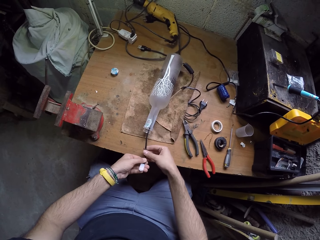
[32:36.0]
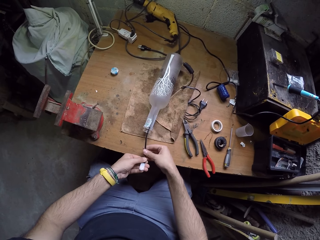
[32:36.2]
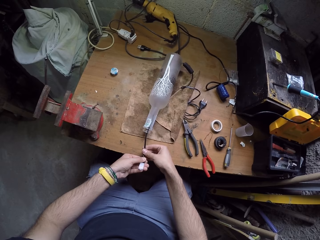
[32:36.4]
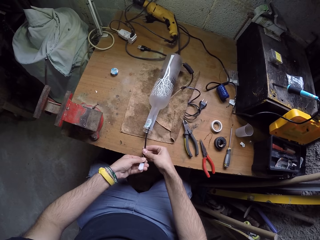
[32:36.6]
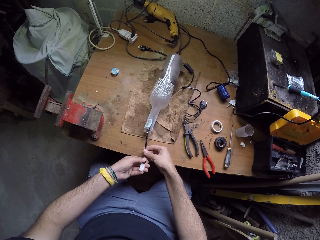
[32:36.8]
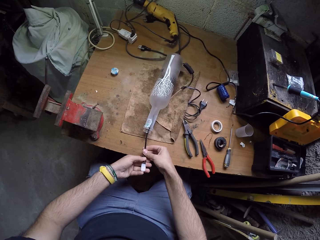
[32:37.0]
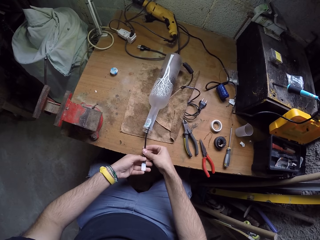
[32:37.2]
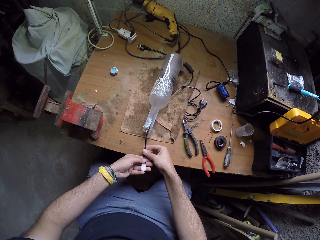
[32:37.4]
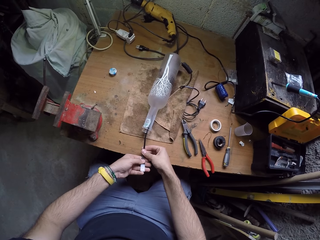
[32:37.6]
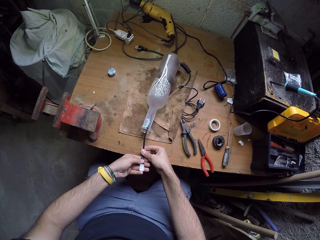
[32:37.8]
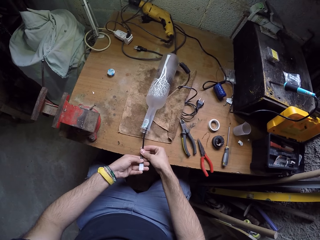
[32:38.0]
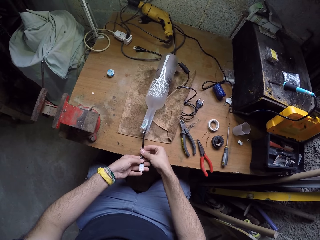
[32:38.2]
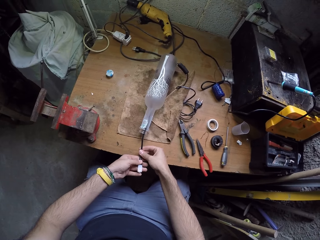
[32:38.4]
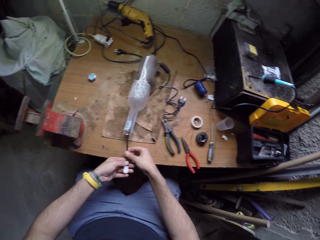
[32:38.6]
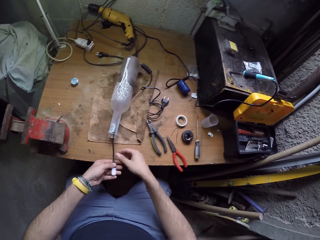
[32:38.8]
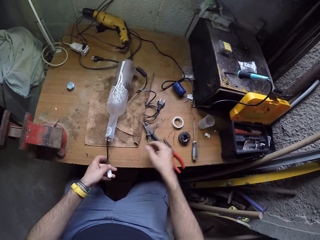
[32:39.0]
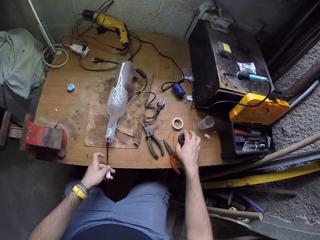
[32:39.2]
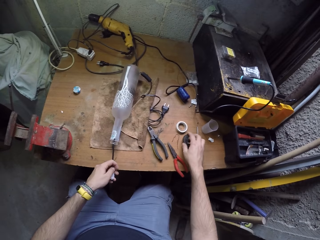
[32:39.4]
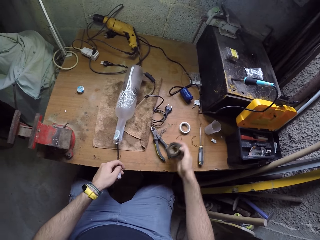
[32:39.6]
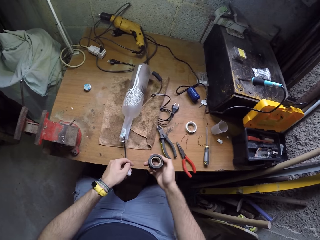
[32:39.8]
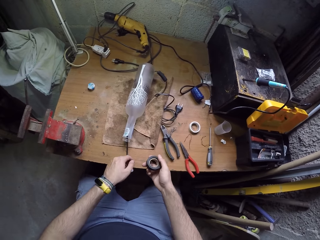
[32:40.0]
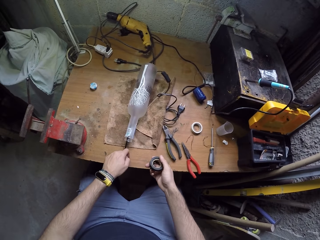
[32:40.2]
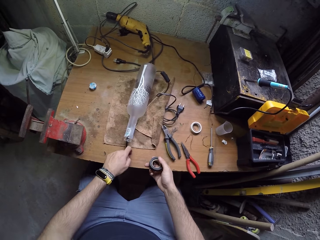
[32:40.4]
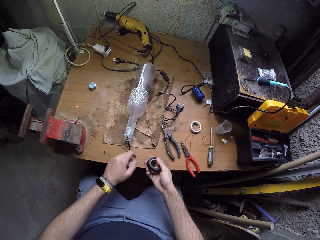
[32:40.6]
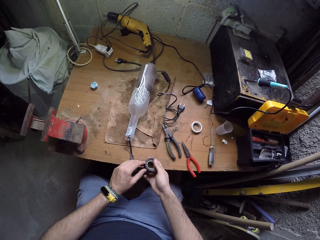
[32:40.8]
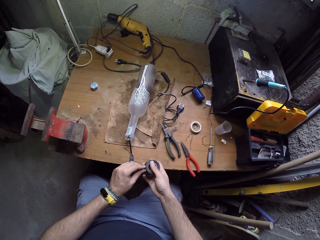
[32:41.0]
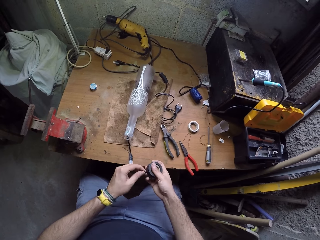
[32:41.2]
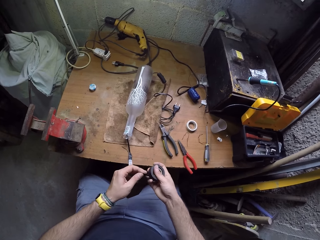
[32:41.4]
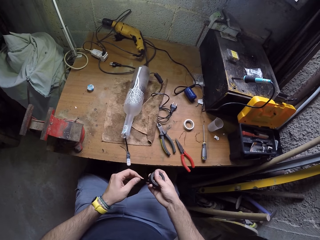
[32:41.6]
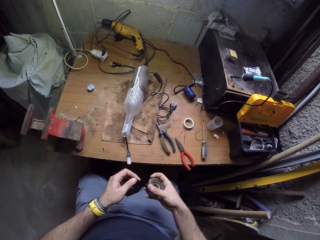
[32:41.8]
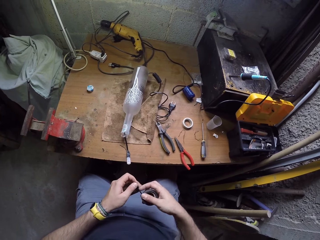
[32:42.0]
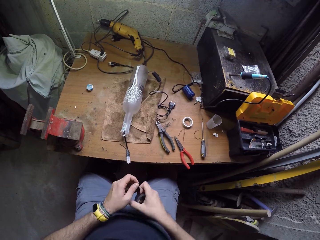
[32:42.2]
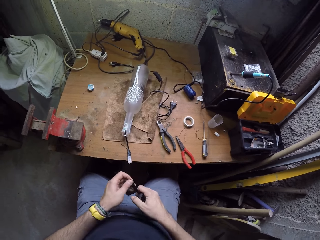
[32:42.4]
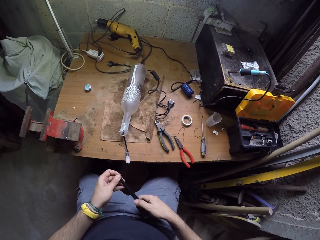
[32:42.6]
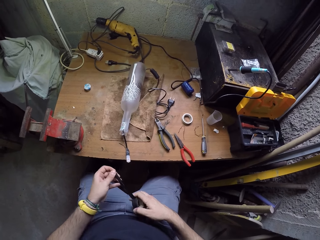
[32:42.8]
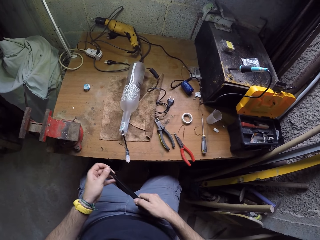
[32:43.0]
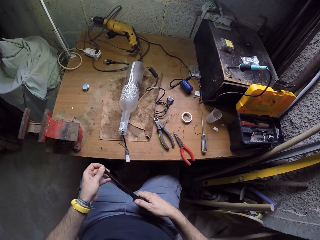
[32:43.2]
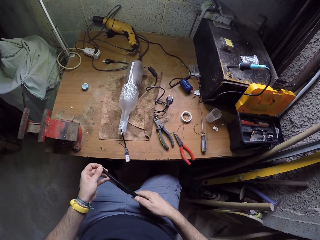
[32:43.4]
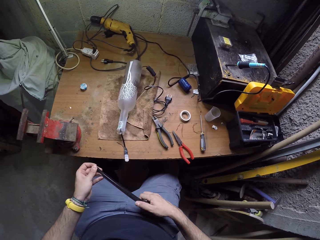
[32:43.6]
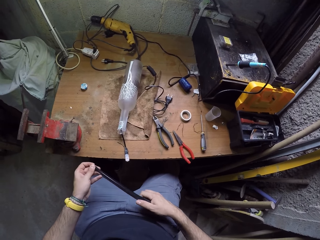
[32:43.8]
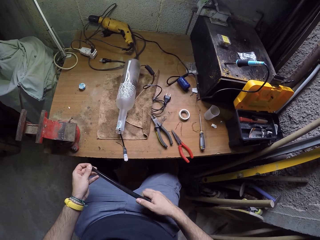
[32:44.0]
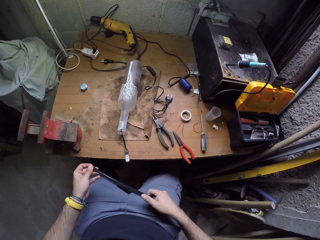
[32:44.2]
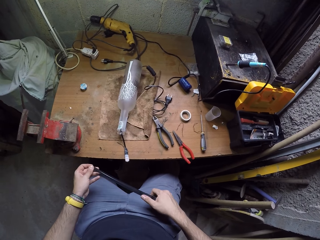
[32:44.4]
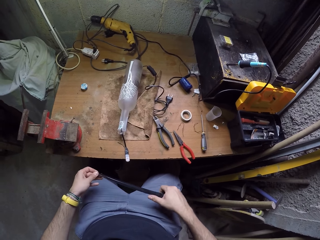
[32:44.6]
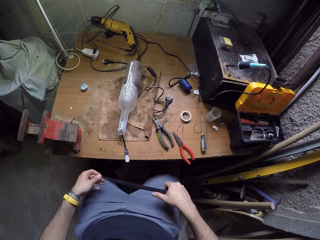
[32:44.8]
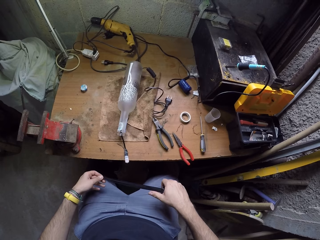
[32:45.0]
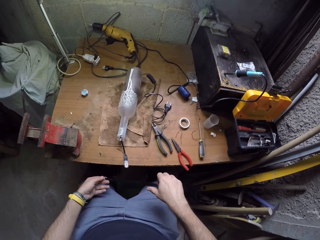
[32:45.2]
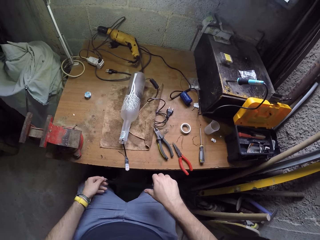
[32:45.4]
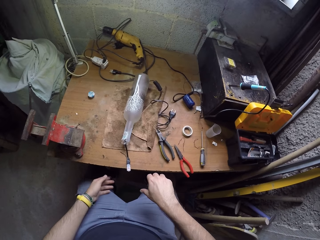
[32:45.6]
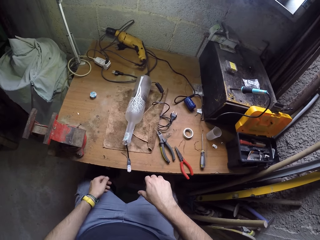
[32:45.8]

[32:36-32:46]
The camera wearer picks the black electrical tape from the work table with his right hand. He unreels a piece of the electrical tape with his left hand. He removes the tape.

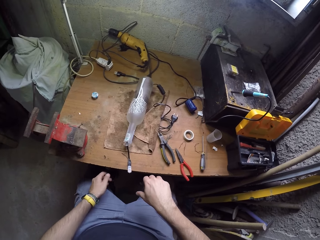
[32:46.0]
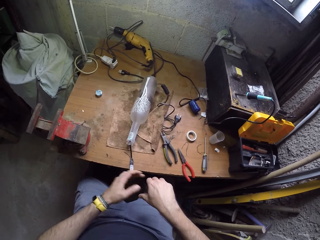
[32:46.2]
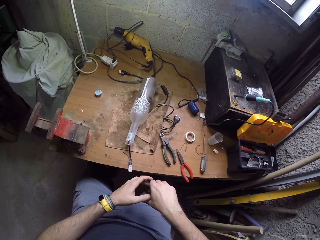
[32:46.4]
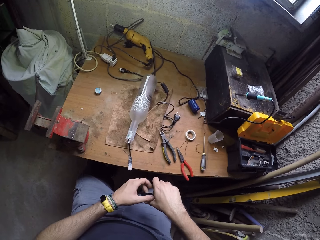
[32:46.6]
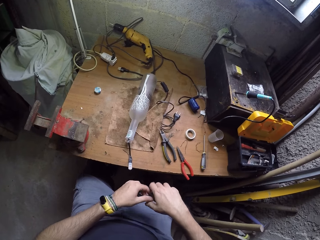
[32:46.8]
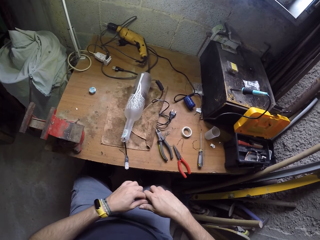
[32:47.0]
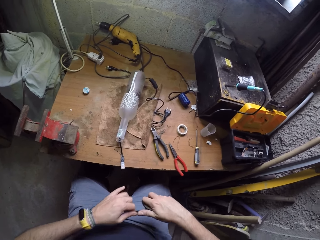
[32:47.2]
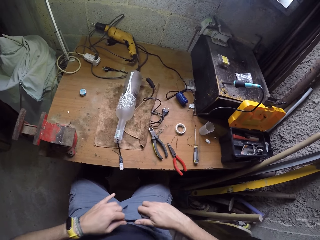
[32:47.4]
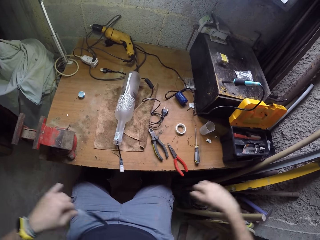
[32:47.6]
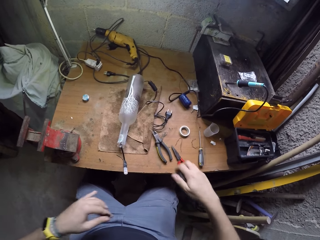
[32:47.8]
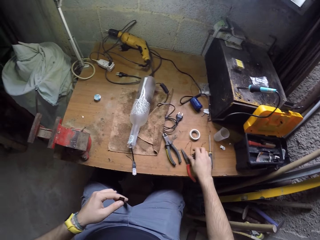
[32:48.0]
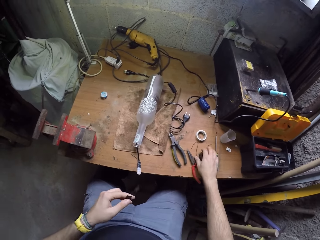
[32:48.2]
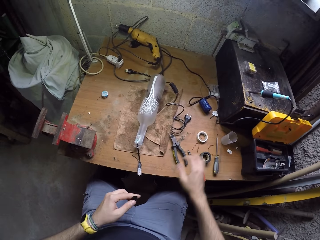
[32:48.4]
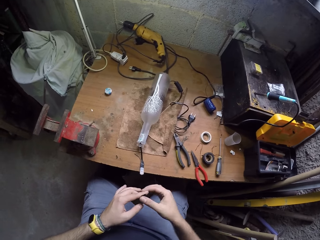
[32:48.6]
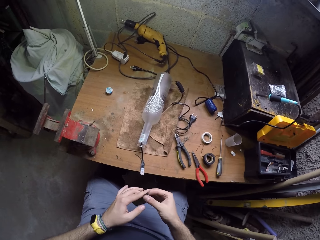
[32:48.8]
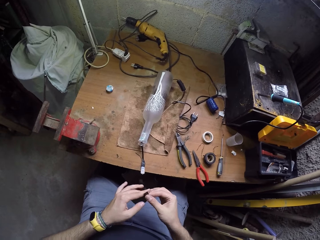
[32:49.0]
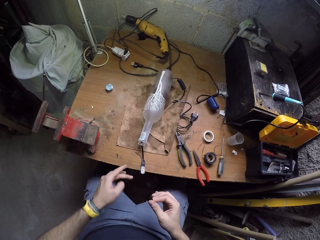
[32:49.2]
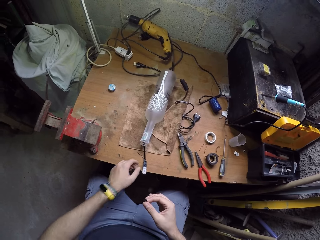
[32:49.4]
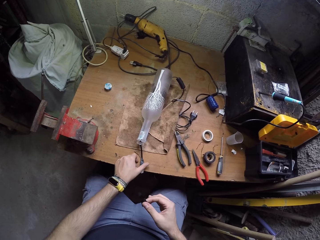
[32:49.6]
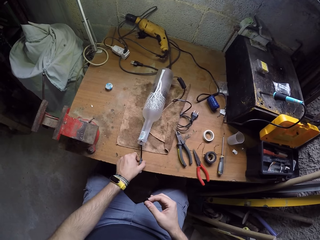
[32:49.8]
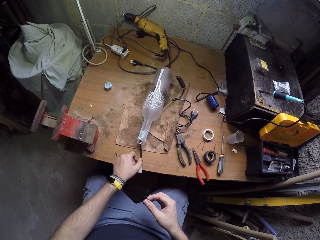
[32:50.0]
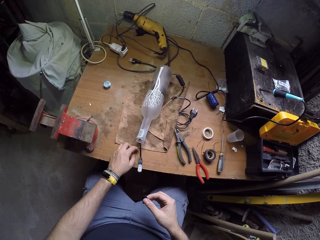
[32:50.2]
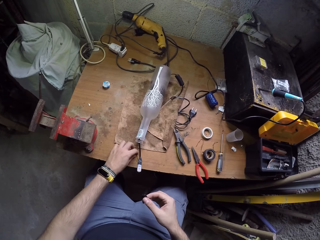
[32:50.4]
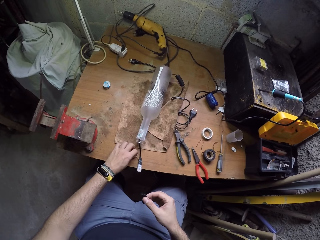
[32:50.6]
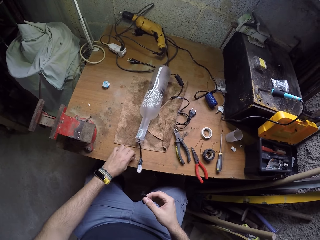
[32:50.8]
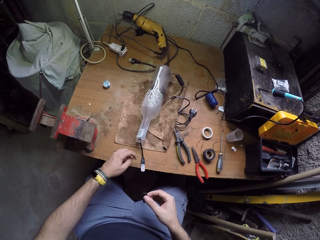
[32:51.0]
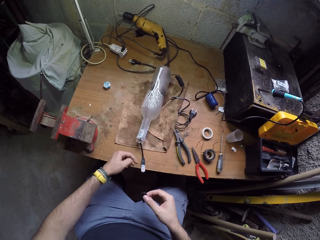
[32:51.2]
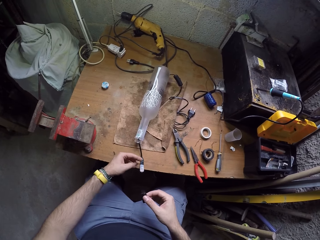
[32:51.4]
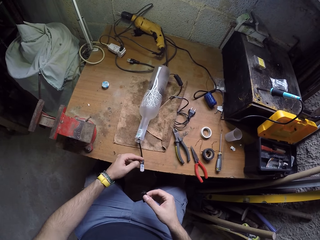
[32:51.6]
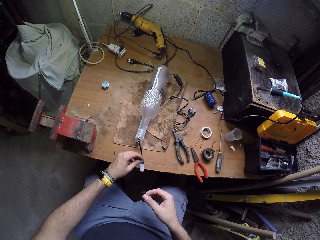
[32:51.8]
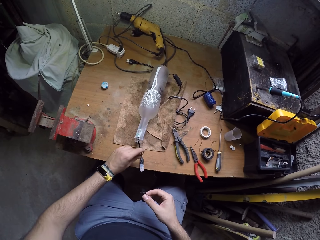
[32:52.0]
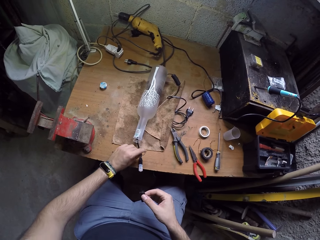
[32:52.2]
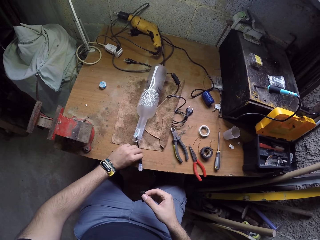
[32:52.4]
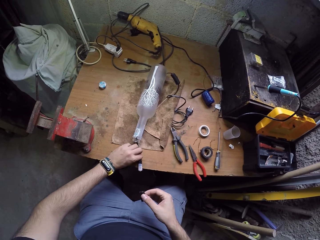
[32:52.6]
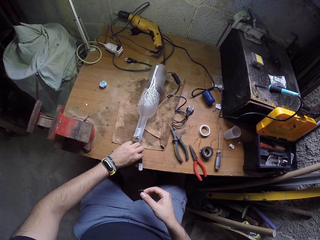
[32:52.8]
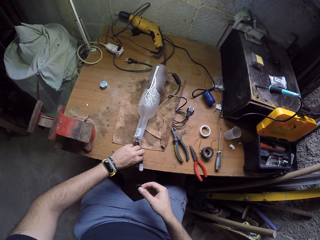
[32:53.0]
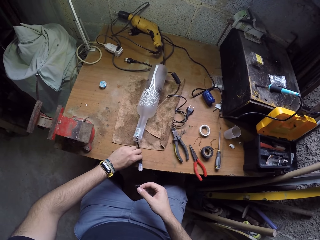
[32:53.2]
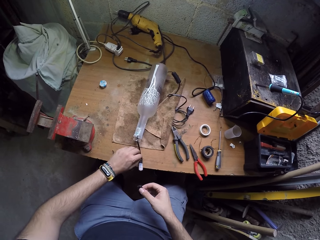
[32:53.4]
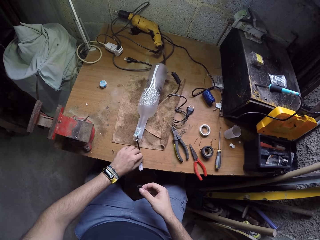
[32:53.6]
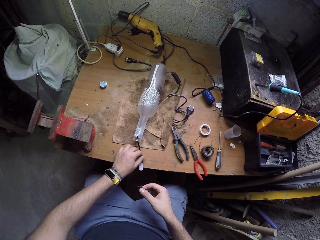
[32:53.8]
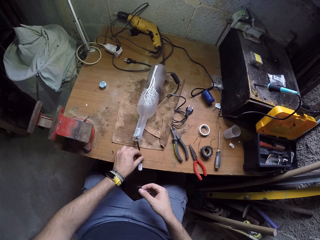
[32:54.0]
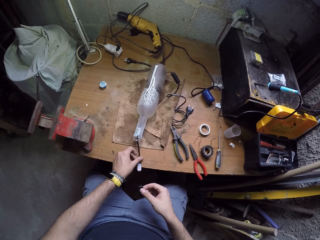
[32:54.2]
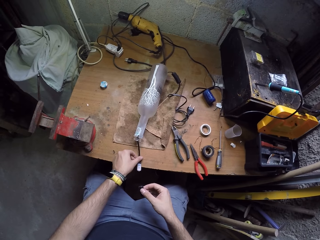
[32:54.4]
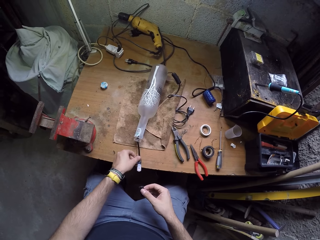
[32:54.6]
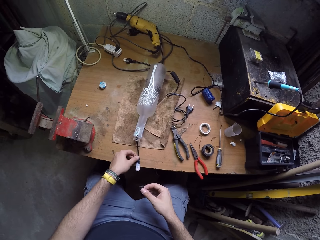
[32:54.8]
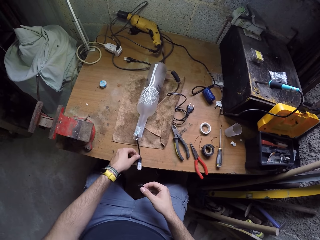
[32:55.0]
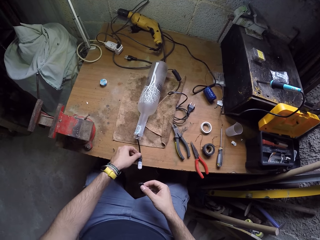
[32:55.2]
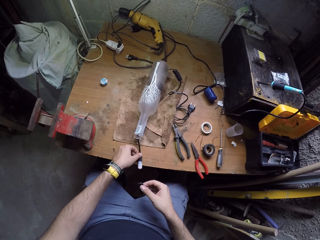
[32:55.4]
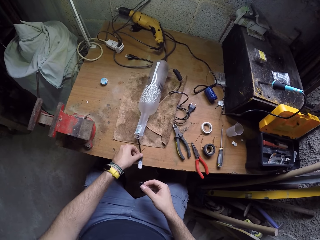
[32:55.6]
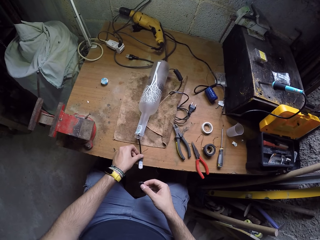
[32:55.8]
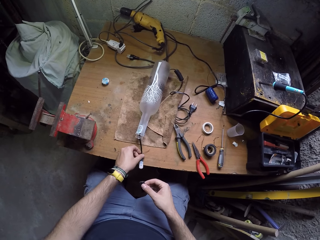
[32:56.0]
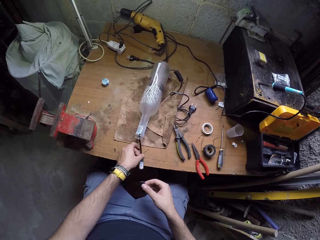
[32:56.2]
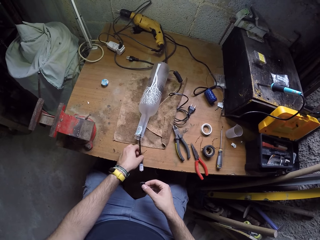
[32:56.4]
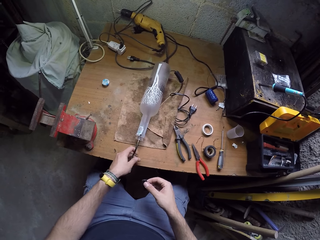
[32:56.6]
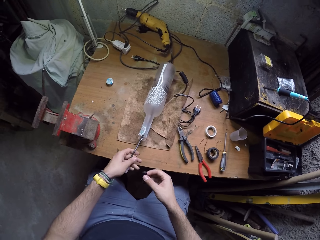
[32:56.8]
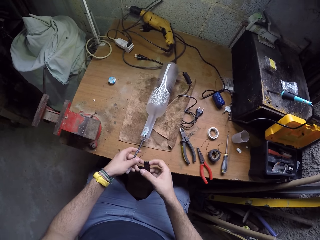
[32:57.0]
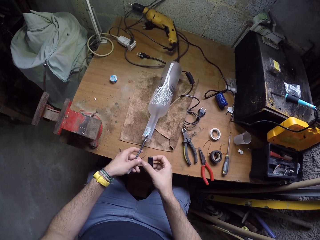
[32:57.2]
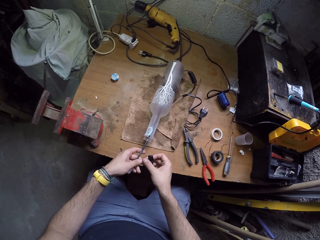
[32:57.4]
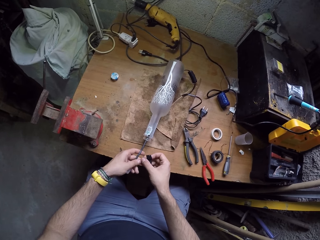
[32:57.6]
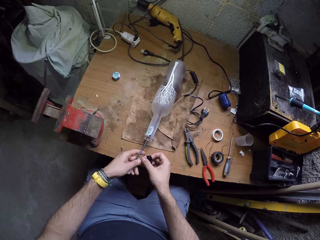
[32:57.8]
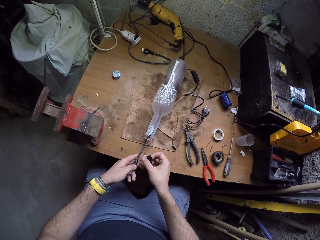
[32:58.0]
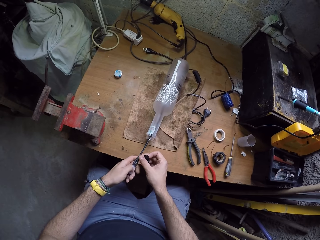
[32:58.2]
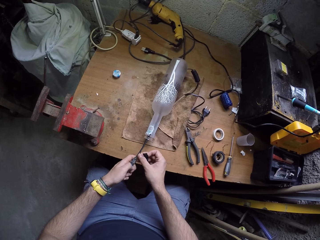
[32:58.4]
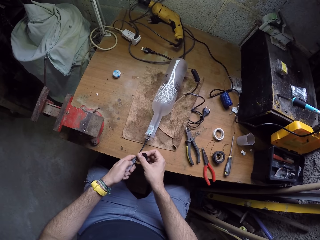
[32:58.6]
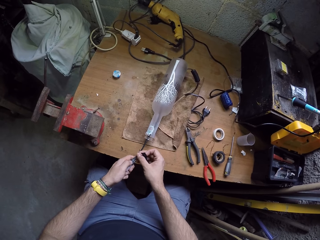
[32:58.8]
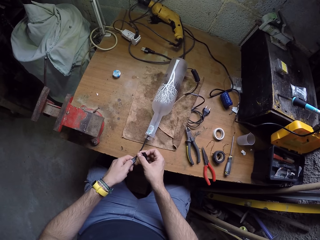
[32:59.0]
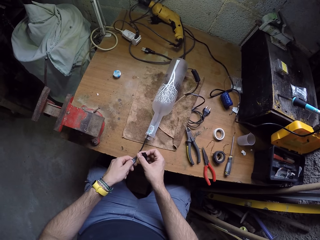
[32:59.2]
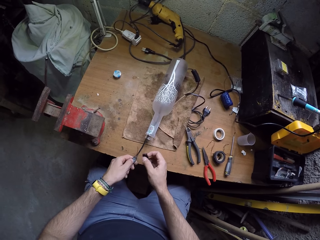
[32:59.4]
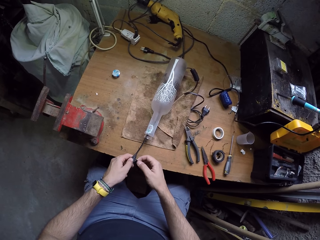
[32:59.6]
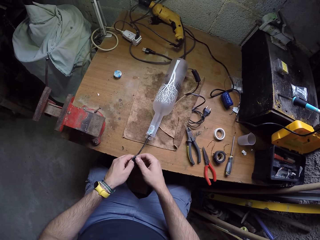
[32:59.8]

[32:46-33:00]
The camera wearer cuts out the piece of electrical tape with his left hand. He drops the electrical tape on the work table. He touches the wire. He picks the strand of copper wire from the work table with his left hand. He places the copper wire on the wire in the bottle with his left hand. He straightens out the copper wire on the wire in the bottle with both hands.
